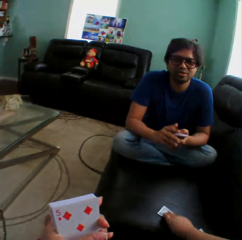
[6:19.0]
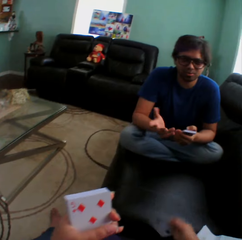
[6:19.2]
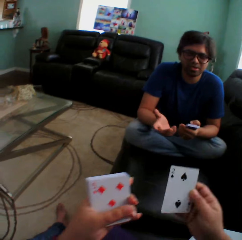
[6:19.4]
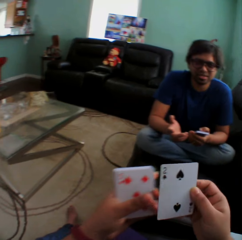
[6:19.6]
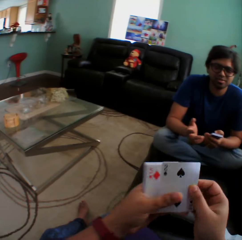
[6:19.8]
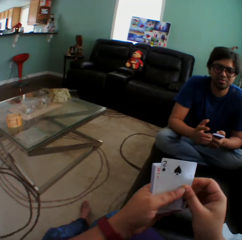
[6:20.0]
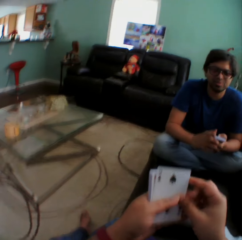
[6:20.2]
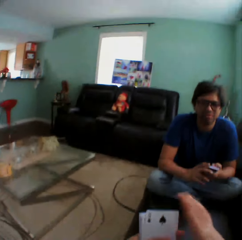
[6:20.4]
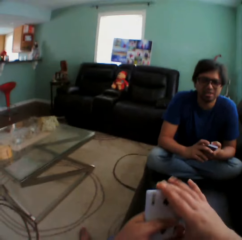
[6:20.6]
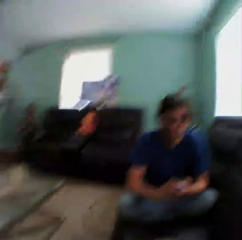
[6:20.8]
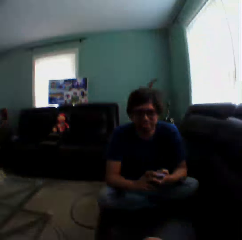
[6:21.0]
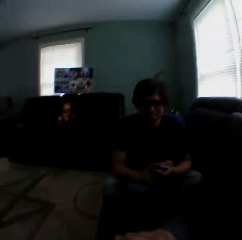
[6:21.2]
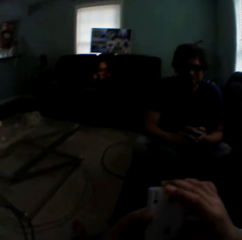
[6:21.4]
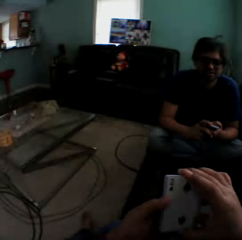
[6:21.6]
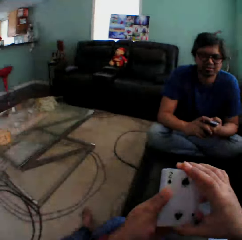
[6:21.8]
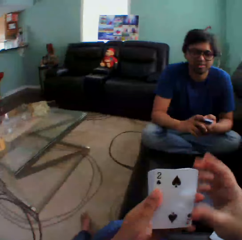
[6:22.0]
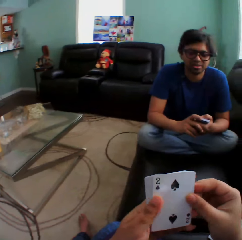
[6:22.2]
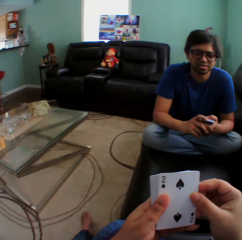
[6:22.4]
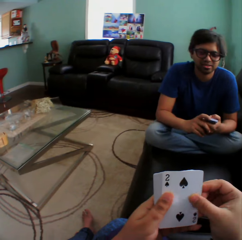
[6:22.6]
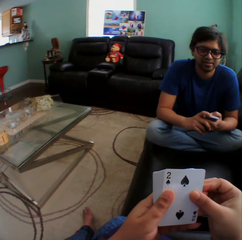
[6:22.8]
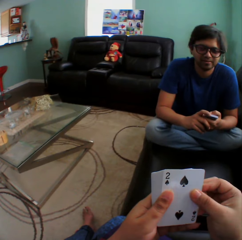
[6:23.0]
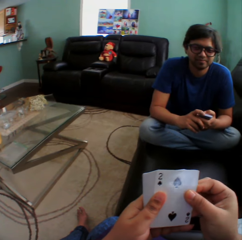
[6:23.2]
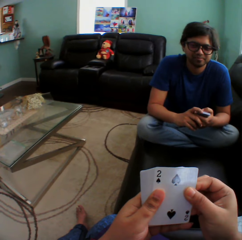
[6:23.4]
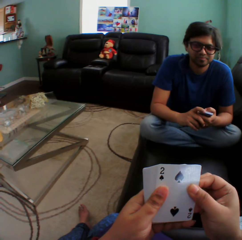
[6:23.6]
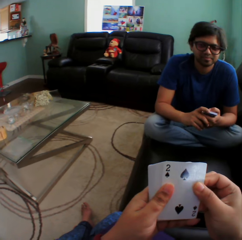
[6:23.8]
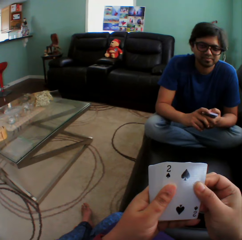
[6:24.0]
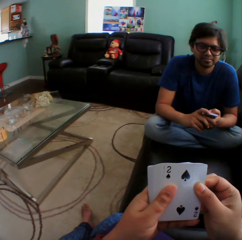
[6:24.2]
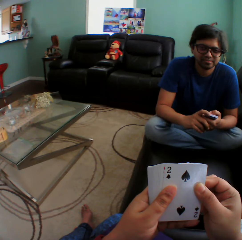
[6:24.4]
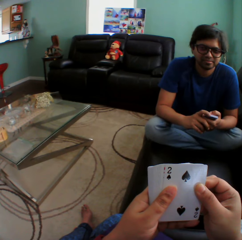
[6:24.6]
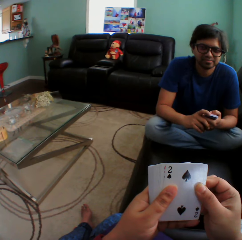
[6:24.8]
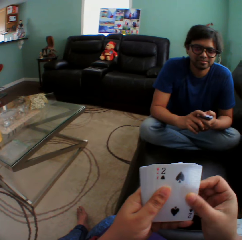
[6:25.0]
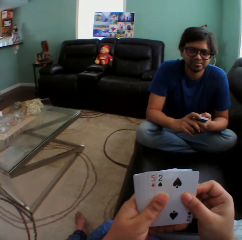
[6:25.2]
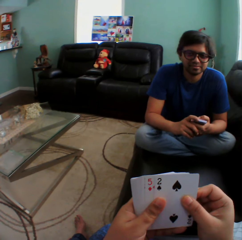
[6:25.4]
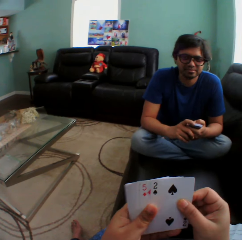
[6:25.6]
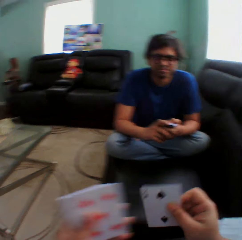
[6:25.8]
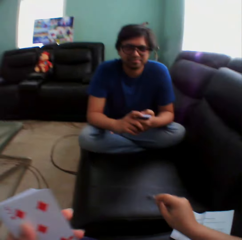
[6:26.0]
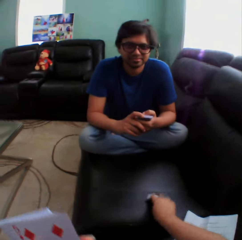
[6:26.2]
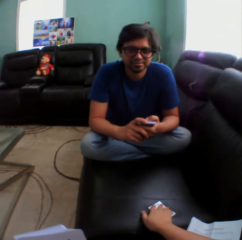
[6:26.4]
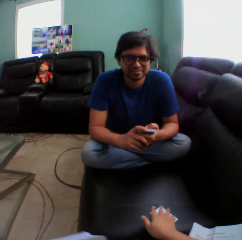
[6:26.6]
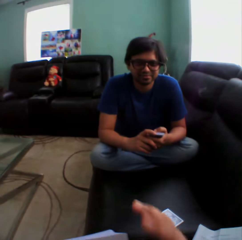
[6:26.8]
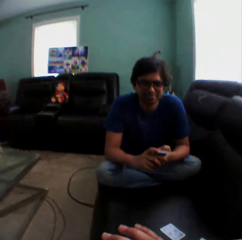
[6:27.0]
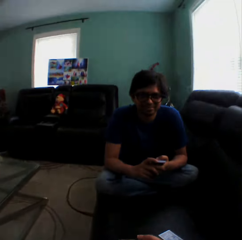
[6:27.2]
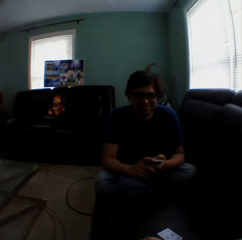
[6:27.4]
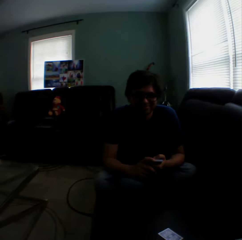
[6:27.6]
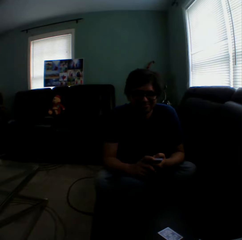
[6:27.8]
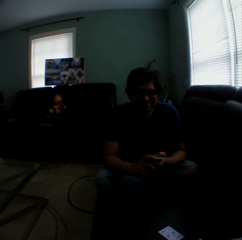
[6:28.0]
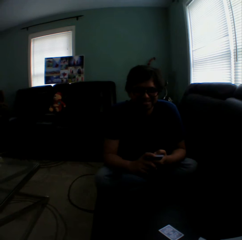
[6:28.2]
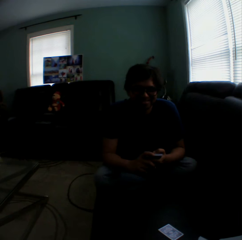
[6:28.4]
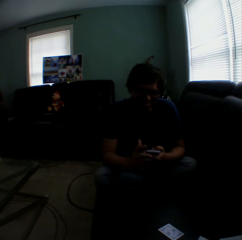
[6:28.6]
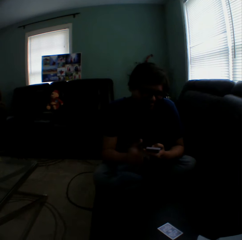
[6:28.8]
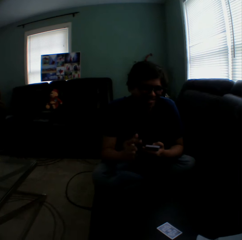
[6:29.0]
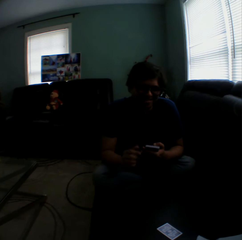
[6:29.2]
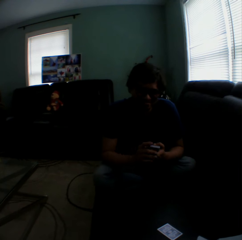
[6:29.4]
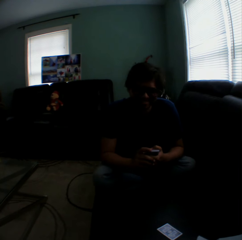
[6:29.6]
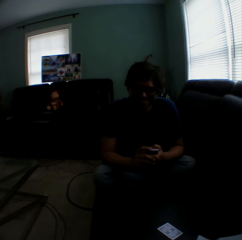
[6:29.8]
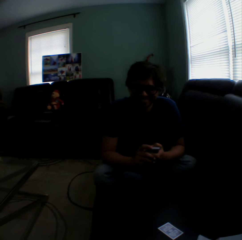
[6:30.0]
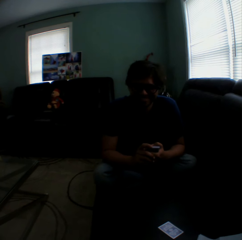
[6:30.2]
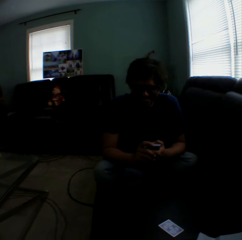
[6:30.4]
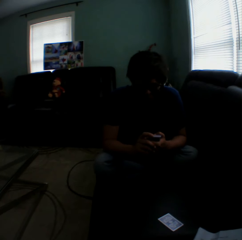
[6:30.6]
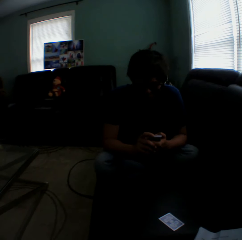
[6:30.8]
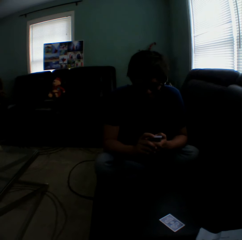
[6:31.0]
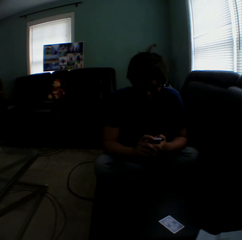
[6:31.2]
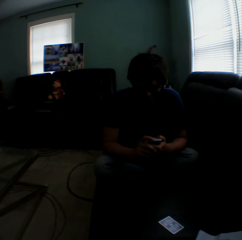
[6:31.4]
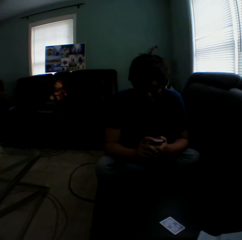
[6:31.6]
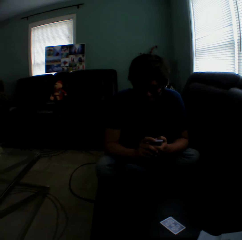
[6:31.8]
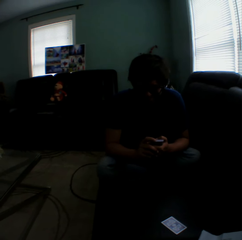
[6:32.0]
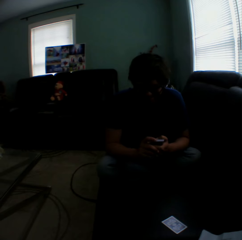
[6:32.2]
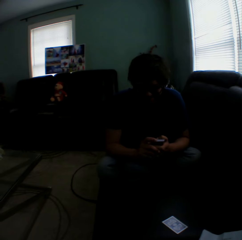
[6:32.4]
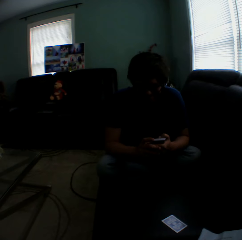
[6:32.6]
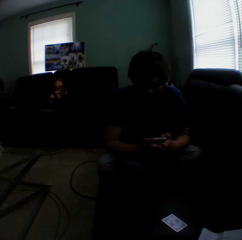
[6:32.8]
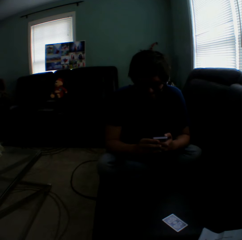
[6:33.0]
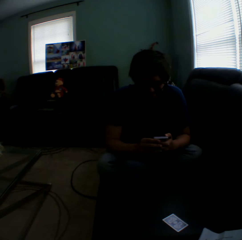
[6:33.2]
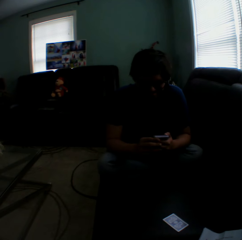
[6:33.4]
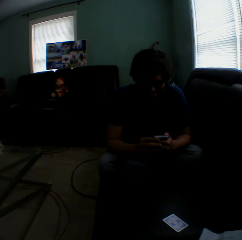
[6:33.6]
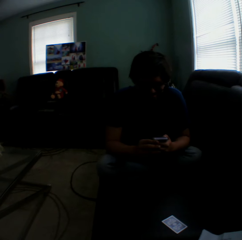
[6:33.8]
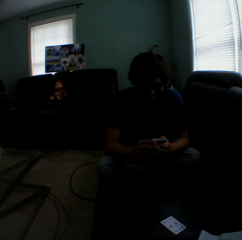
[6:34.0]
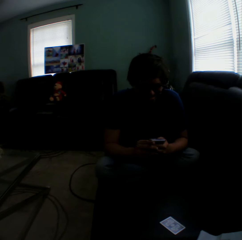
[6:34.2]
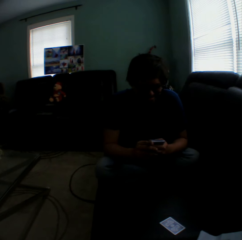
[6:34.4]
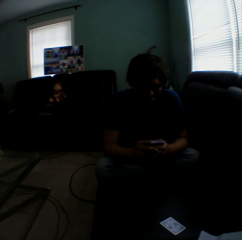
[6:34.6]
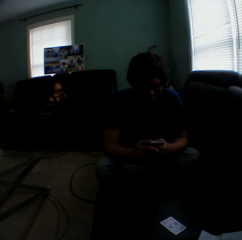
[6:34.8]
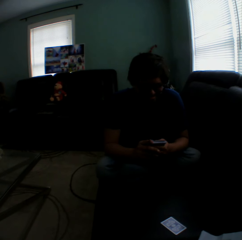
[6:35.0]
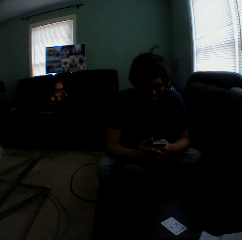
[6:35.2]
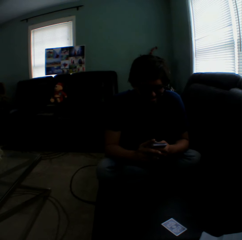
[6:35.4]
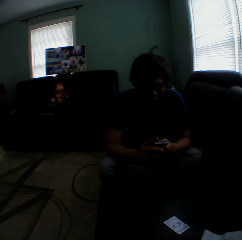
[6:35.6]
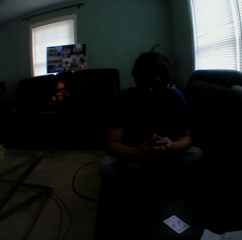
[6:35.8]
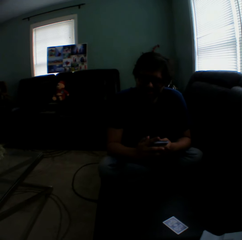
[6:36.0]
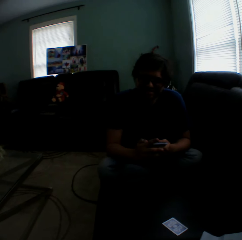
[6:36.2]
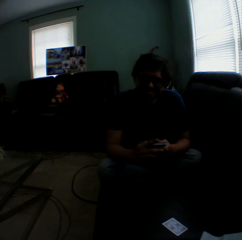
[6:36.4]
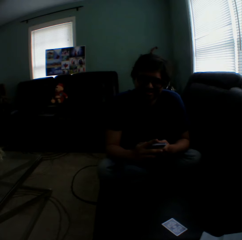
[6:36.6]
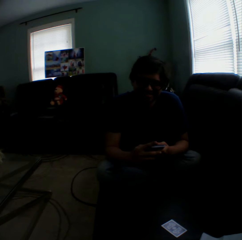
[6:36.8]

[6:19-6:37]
The camera wearer picks a card on the couch. They hold a playing card on the couch, hold playing cards, arrange cards in a hand, and turn to the side. A person stares at the camera wearer. The camera wearer holds playing cards. They put a playing card on the couch. The person sways a hand, holds playing cards, and checks cards in a hand.

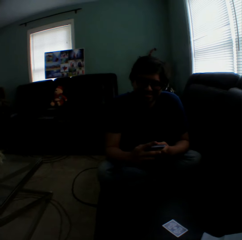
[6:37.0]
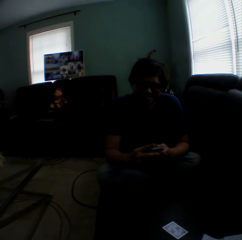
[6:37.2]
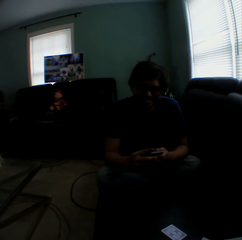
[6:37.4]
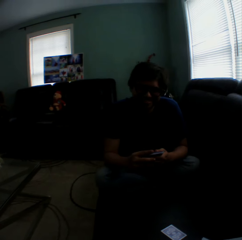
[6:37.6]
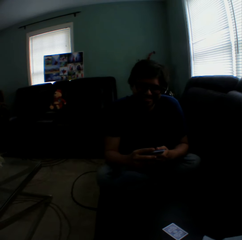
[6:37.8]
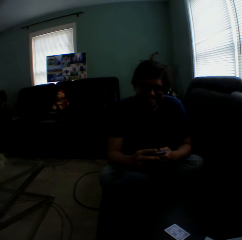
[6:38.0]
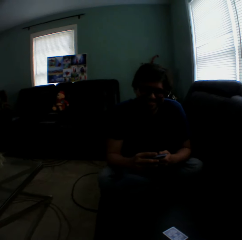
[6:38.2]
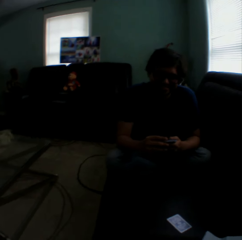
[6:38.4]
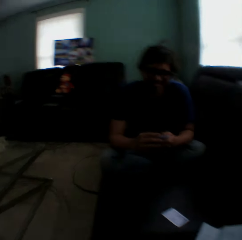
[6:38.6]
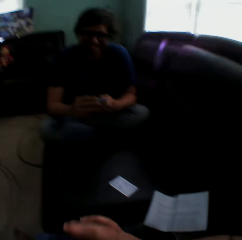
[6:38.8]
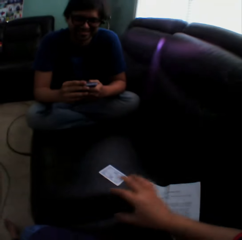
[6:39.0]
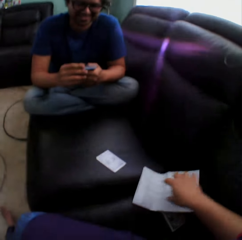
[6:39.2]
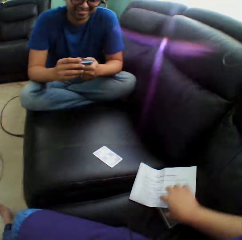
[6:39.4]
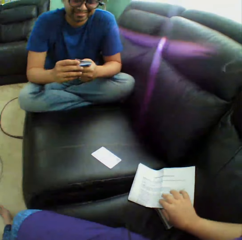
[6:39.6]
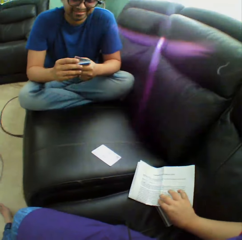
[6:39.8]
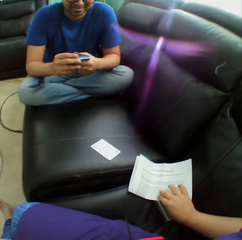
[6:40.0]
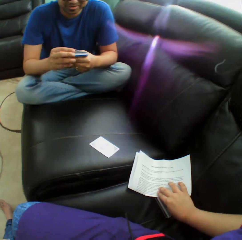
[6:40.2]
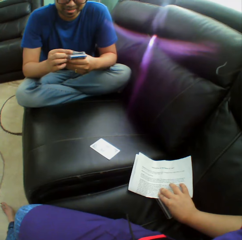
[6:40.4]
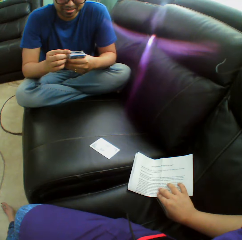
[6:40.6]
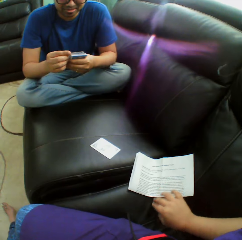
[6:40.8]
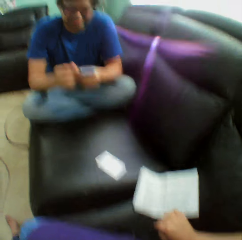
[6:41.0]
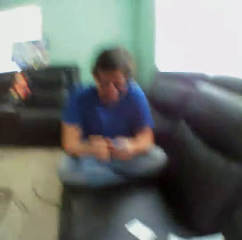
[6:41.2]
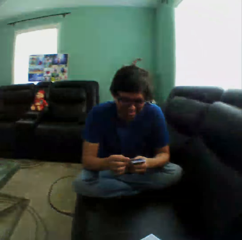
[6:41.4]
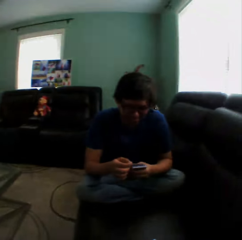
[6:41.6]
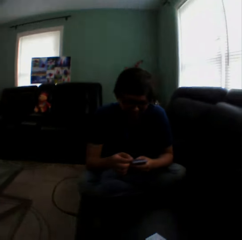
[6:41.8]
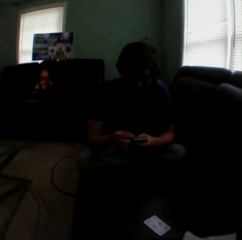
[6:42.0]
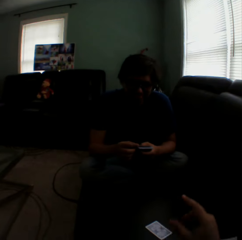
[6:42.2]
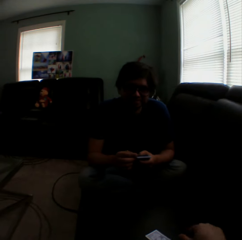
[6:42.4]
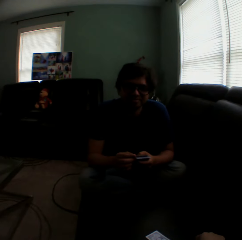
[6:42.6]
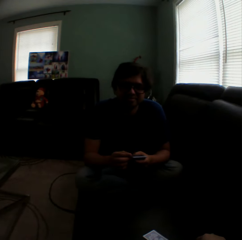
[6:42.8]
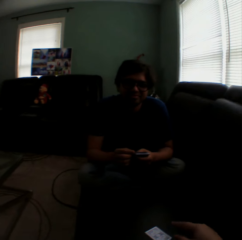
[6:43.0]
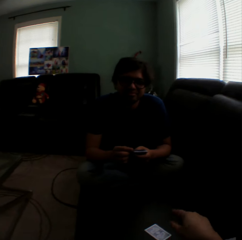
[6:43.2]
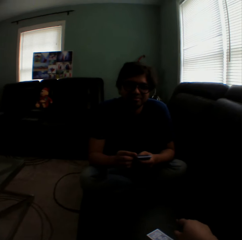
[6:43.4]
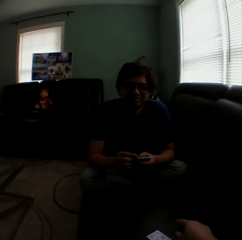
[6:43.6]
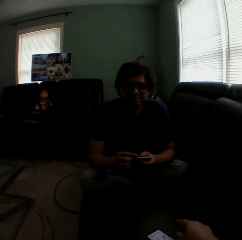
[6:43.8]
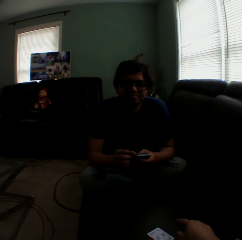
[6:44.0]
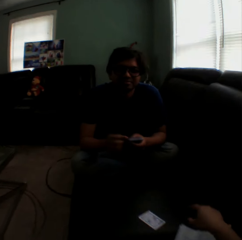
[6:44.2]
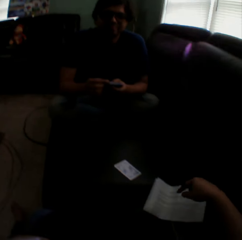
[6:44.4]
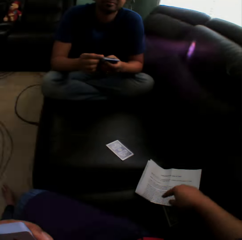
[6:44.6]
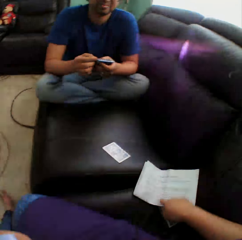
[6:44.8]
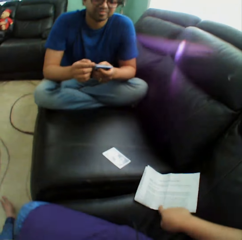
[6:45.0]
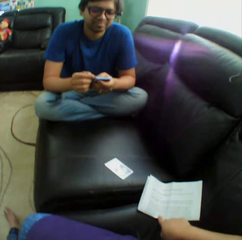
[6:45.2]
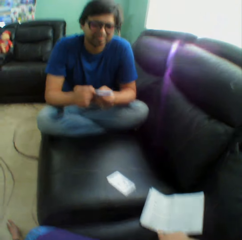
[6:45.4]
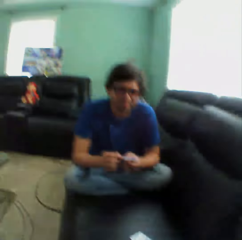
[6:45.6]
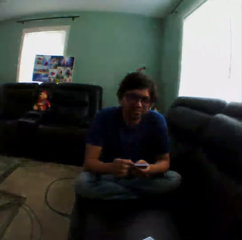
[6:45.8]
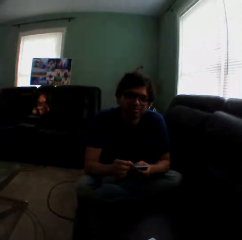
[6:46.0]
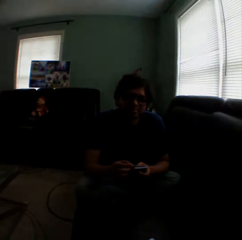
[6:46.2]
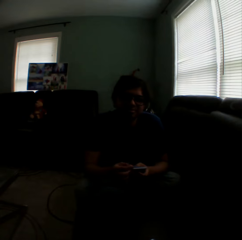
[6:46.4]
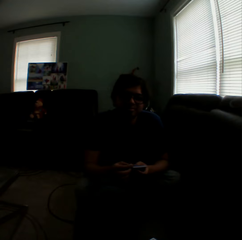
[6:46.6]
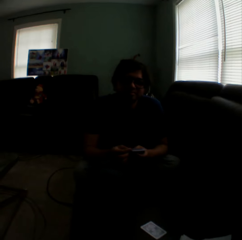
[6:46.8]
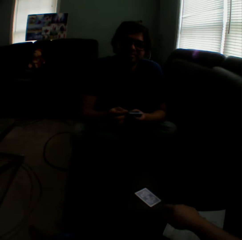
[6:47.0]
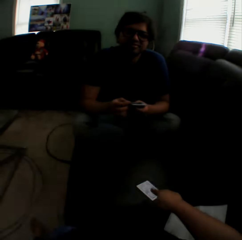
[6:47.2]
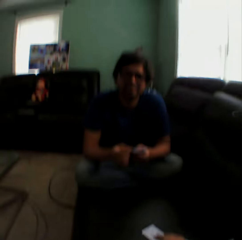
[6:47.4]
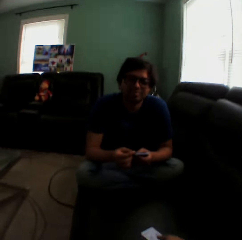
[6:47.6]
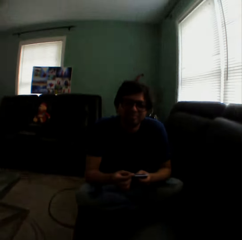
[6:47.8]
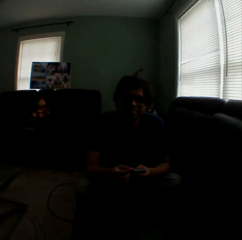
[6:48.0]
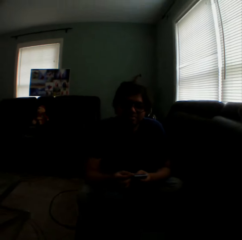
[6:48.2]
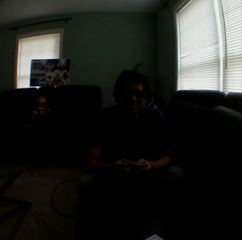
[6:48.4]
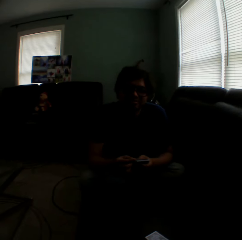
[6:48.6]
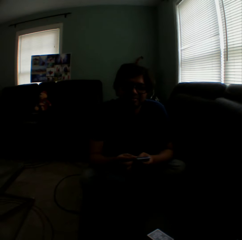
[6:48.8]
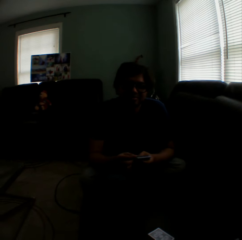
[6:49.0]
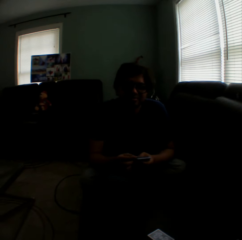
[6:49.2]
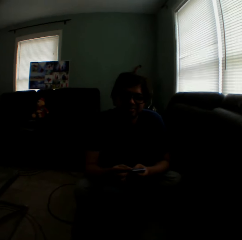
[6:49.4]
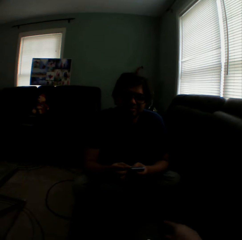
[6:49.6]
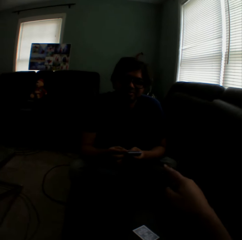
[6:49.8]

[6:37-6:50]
The camera wearer turns to the side. They touch a paper on the couch and hold the paper on the couch. A man holds playing cards. The camera wearer turns to the side and sways a hand. They touch the paper on the couch and hold the paper on the couch. They turn to the side.
